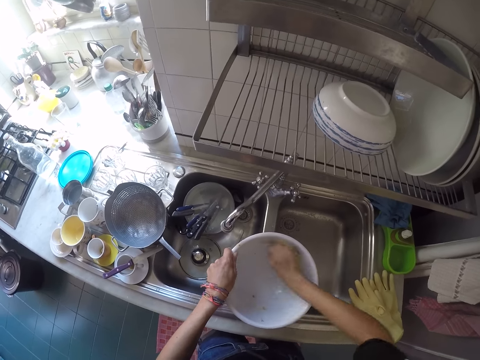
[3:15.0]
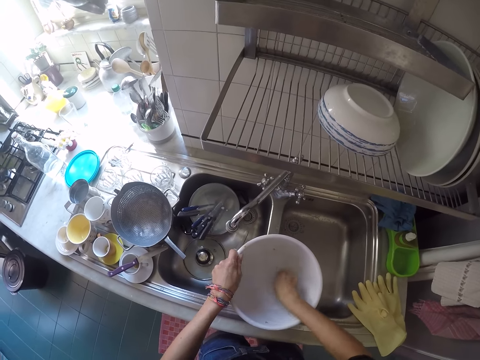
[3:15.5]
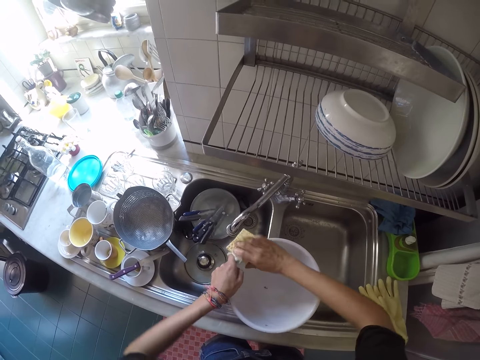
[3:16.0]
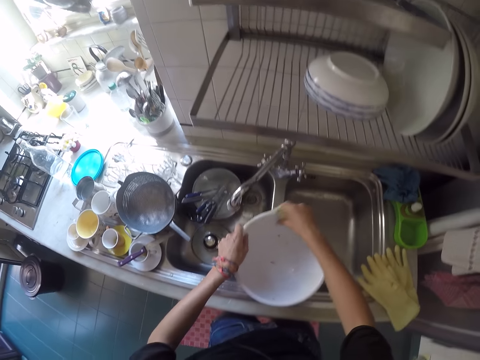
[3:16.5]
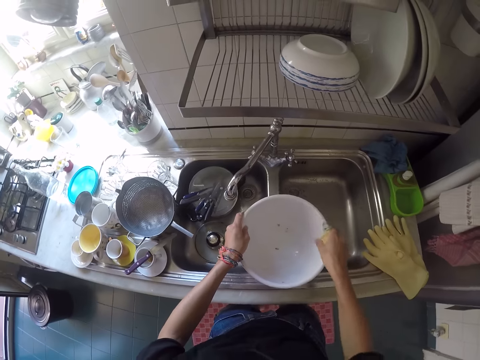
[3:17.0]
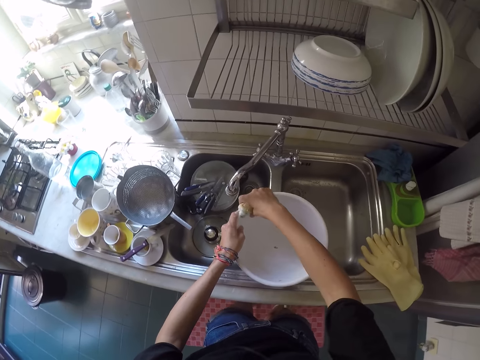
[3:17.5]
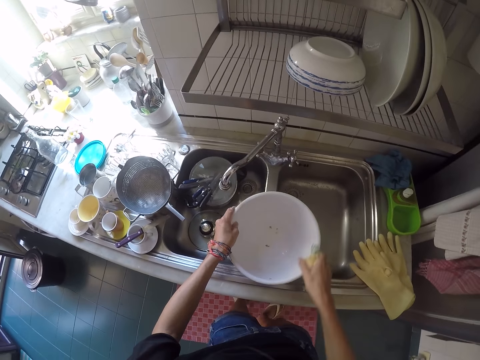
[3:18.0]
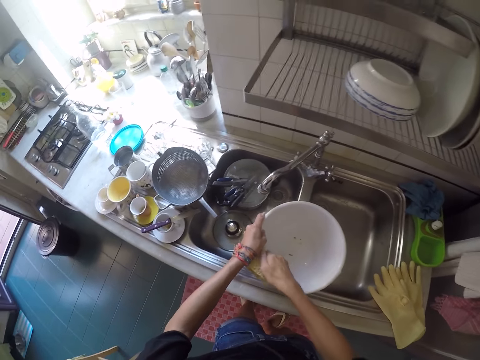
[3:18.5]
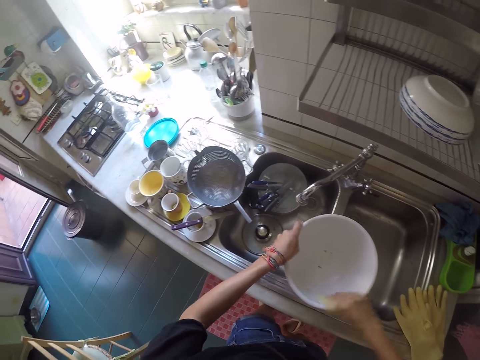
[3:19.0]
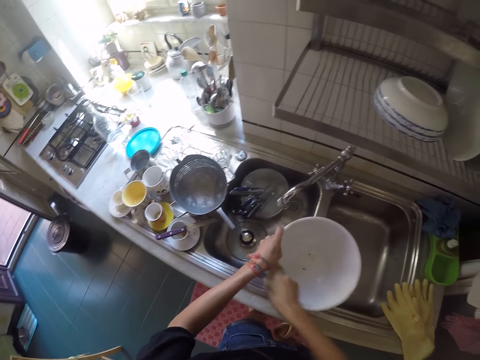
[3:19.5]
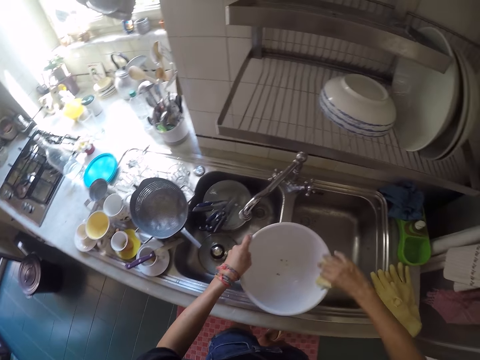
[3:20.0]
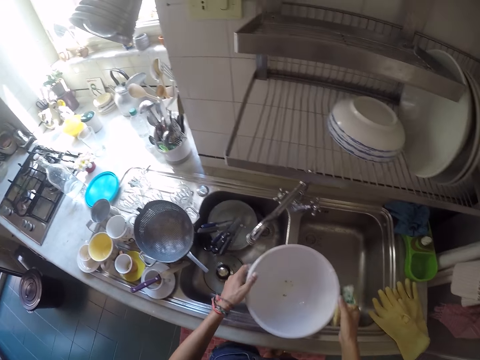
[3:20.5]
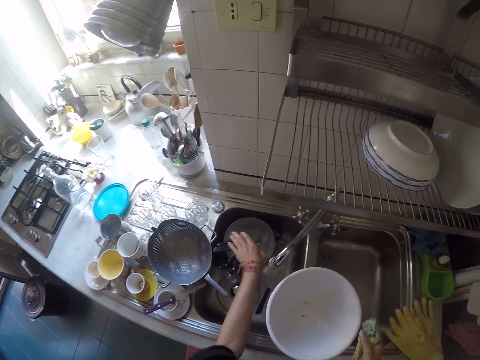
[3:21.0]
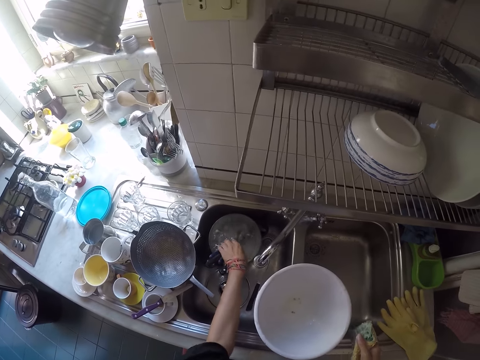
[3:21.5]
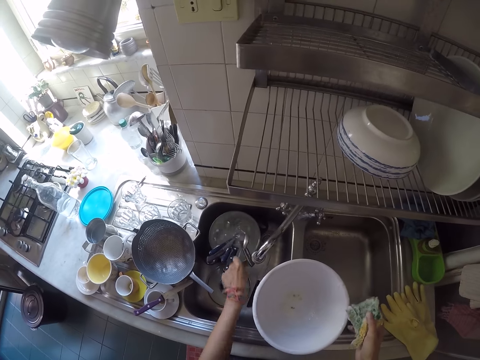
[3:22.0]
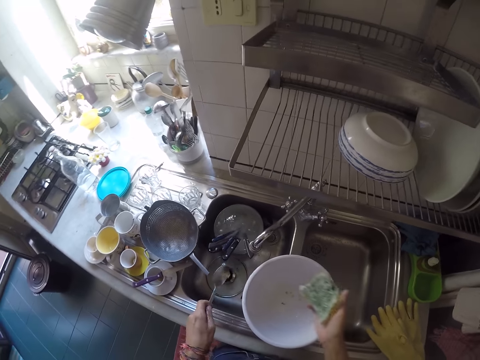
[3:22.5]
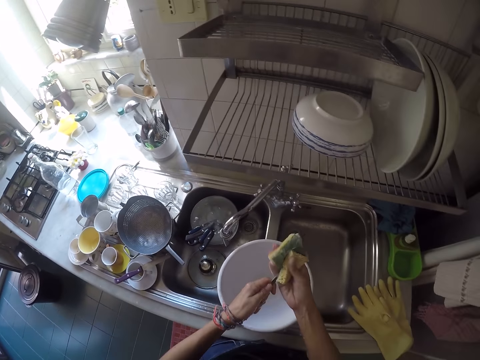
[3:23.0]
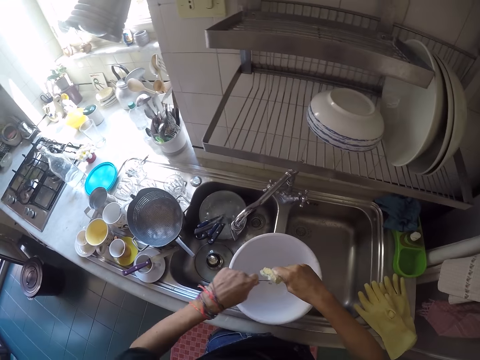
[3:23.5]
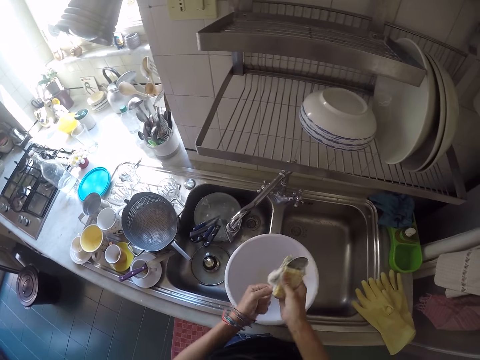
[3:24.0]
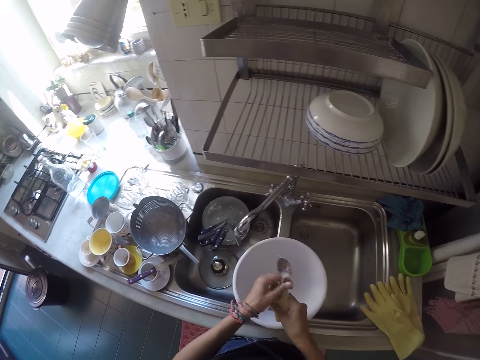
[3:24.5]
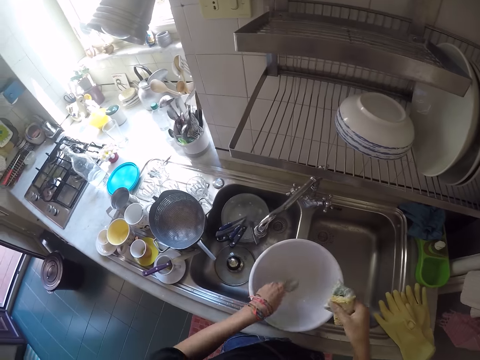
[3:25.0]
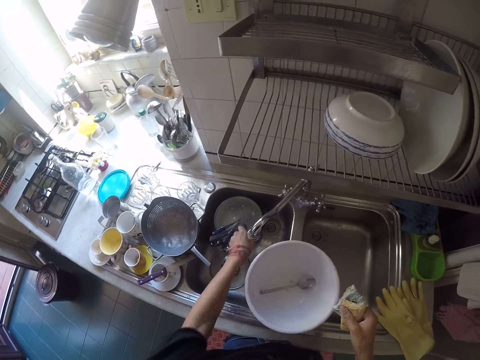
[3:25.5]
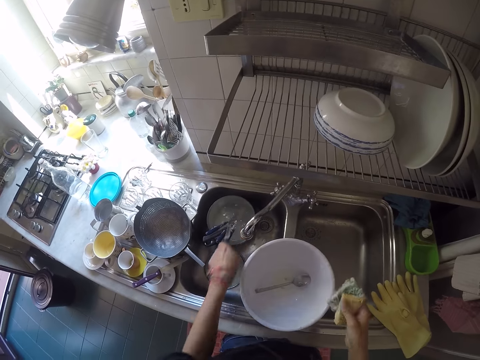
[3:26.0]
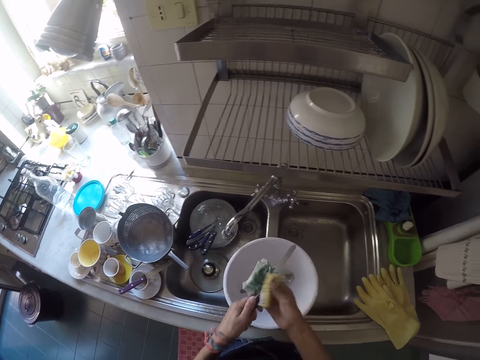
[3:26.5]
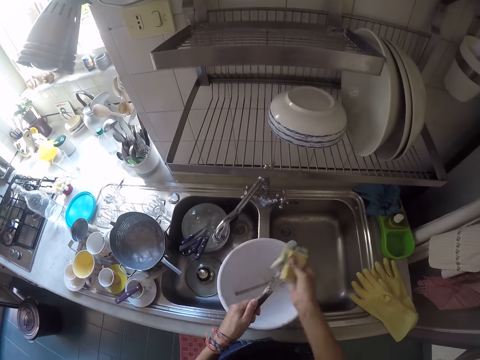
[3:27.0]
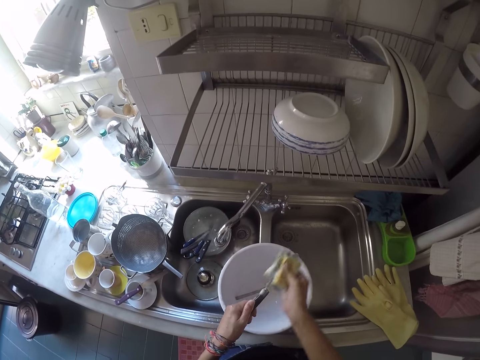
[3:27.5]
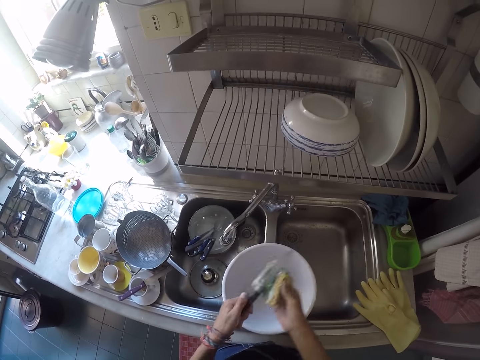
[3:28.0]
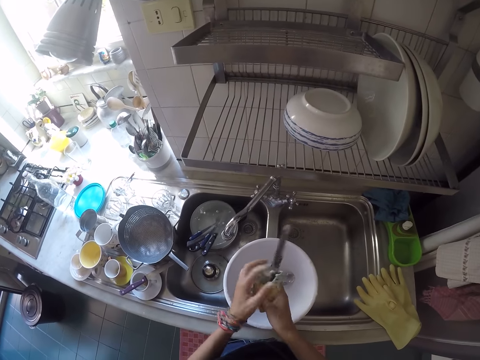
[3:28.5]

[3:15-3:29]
The camera wearer picks a spoon from a bowl in the kitchen sink. They wash the spoon with the sponge. They drop the spoon into the bowl. They pick a knife from the bowl in the kitchen sink. They wash the knife with the sponge.

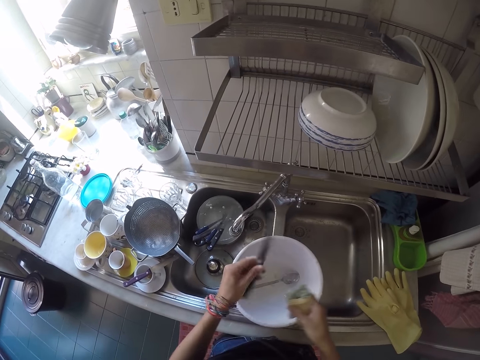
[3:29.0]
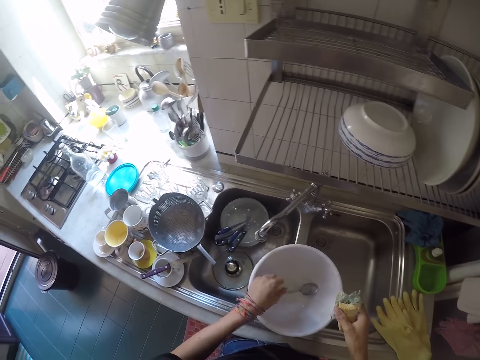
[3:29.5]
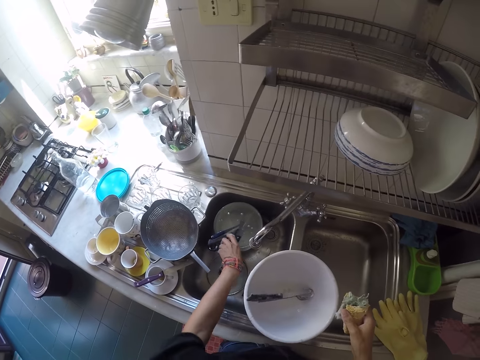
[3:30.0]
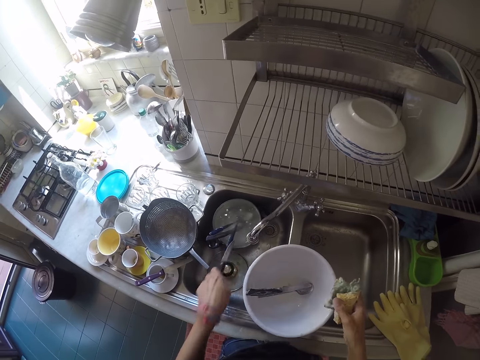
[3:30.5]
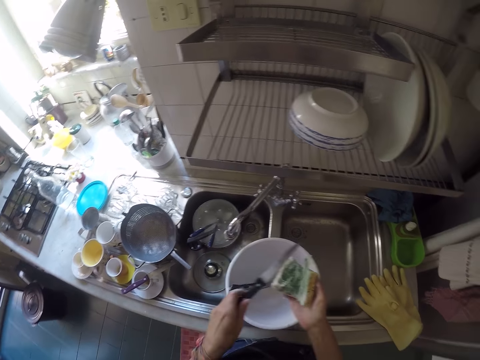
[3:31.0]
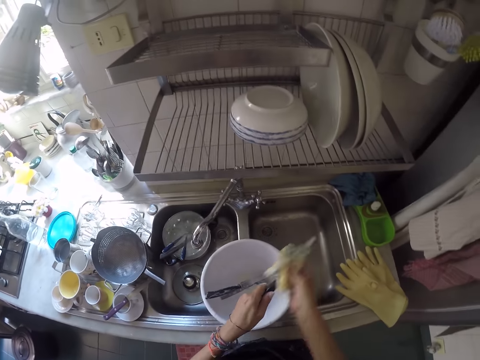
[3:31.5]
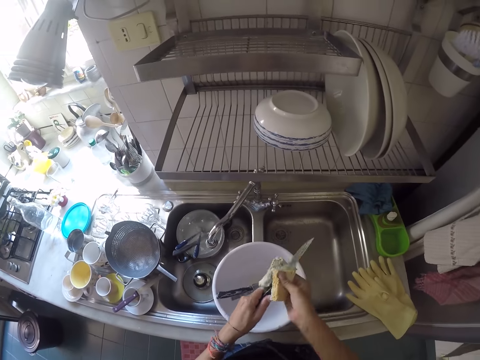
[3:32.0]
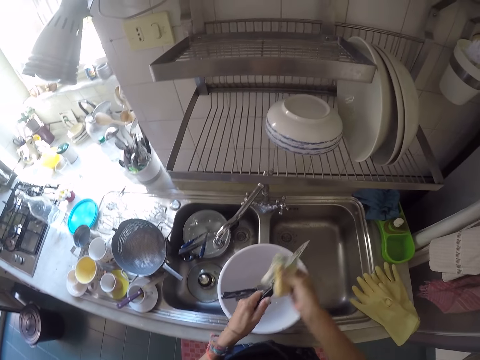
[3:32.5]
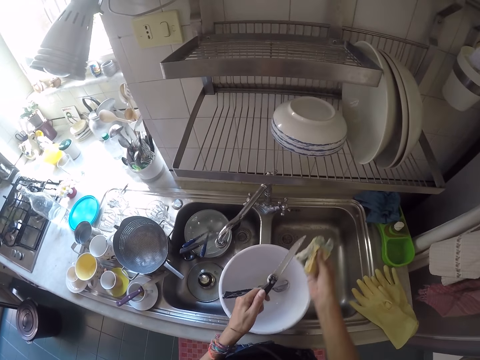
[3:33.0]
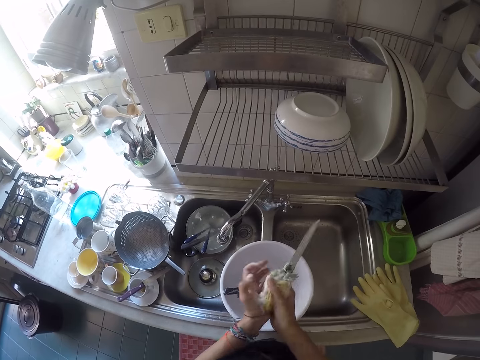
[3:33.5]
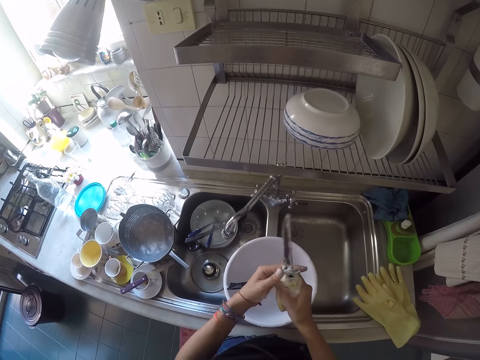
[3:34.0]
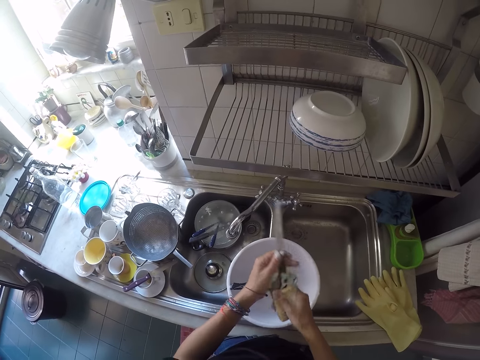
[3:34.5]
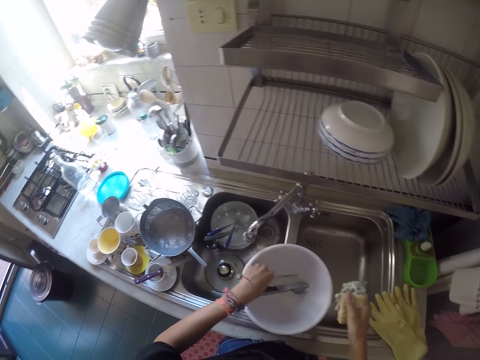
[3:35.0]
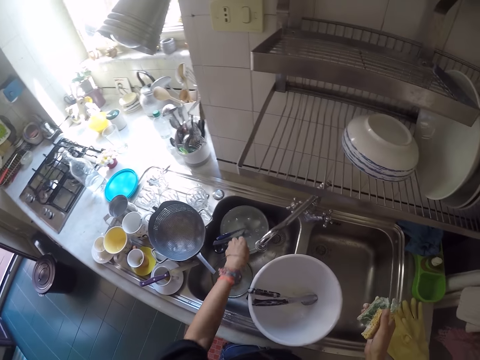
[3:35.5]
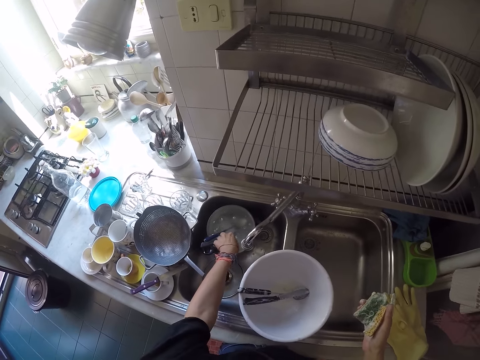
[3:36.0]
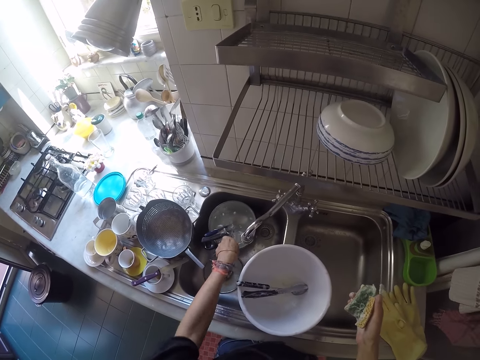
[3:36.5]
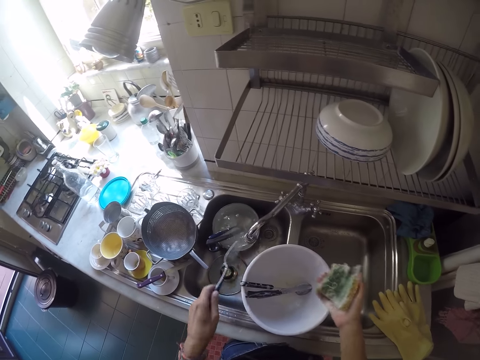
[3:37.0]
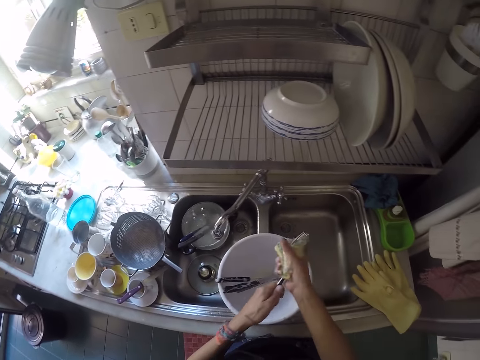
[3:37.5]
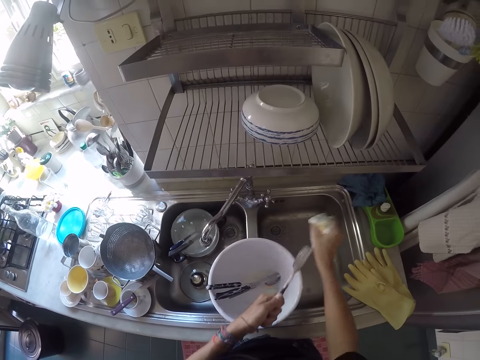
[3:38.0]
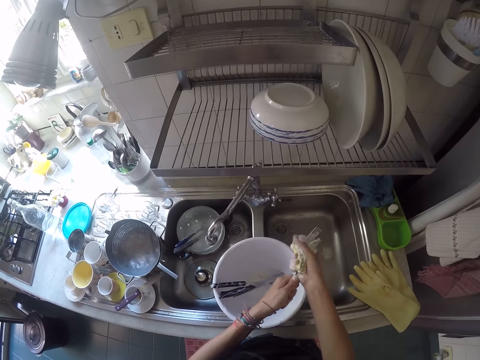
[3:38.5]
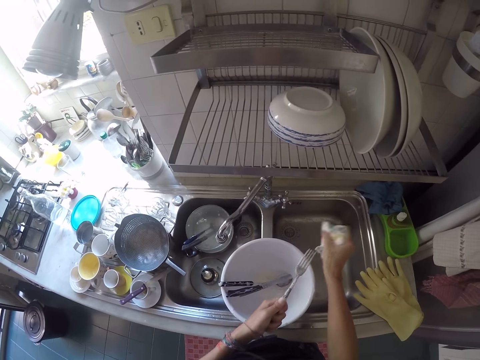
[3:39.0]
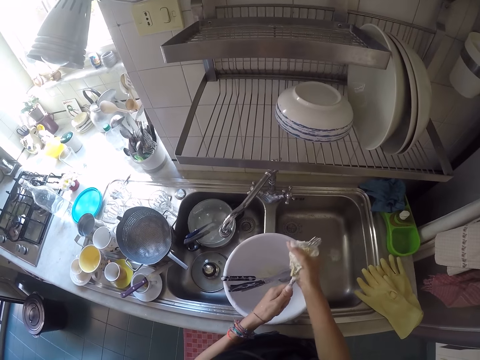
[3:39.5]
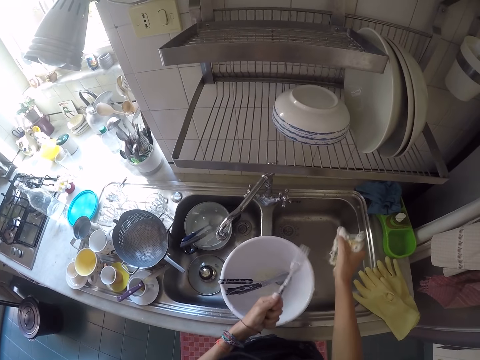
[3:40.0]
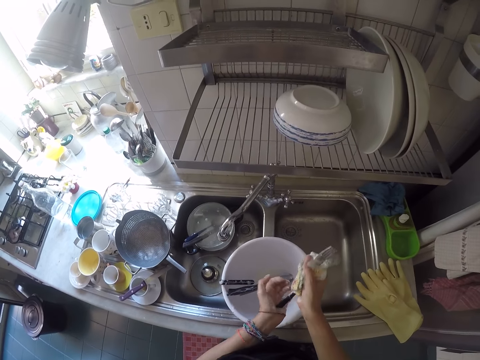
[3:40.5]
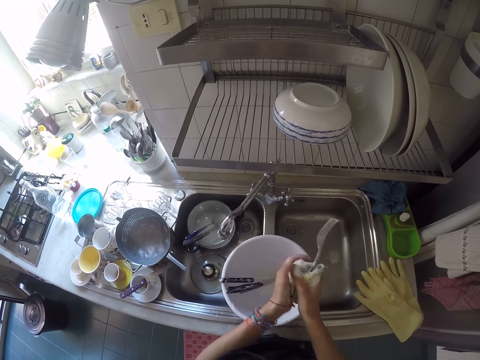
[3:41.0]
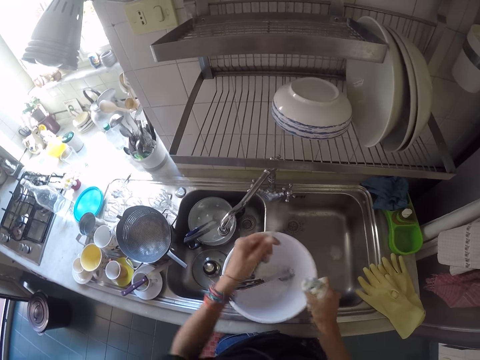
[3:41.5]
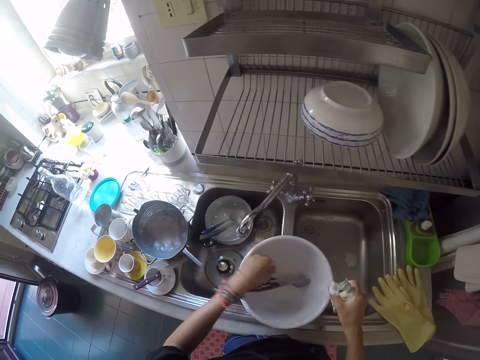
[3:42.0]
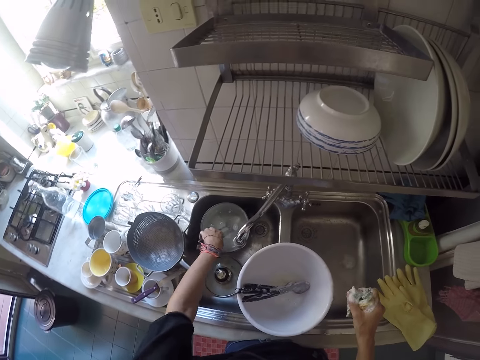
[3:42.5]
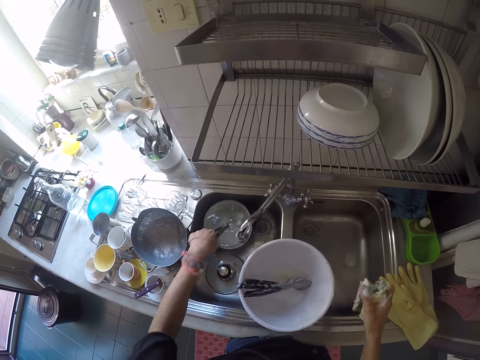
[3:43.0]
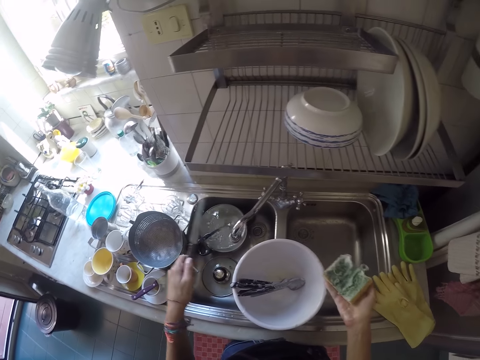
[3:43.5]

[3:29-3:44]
The camera wearer drops the knife in the bowl. They pick another knife from the bowl in the kitchen sink. They wash the knife with the sponge. They drop the knife in the bowl. They pick a dinner fork from the bowl in the kitchen sink. They wash the dinner fork with the sponge. They drop the dinner fork in the bowl. They pick a knife from the bowl in the kitchen sink.
